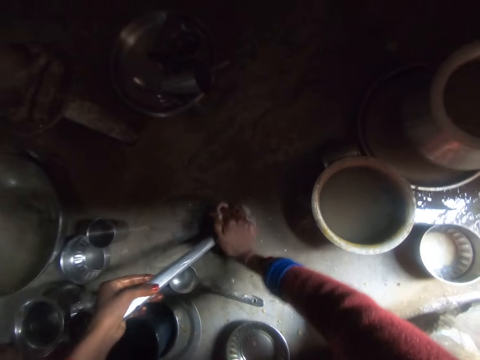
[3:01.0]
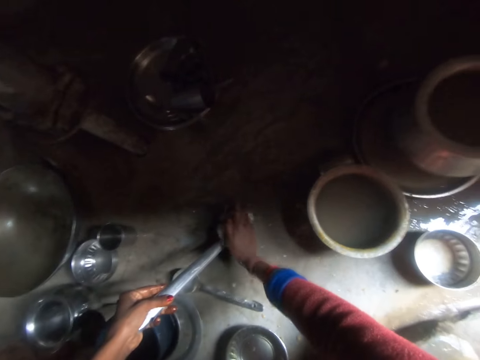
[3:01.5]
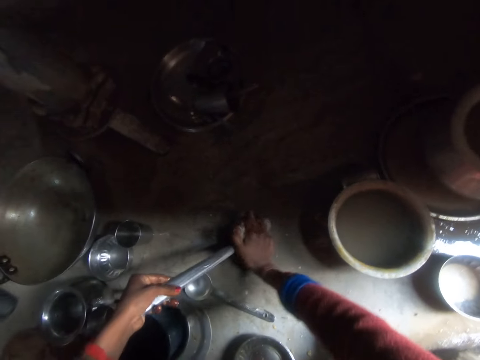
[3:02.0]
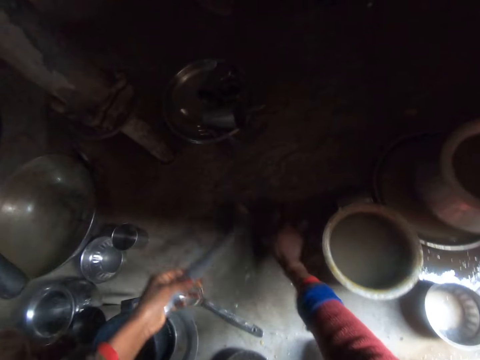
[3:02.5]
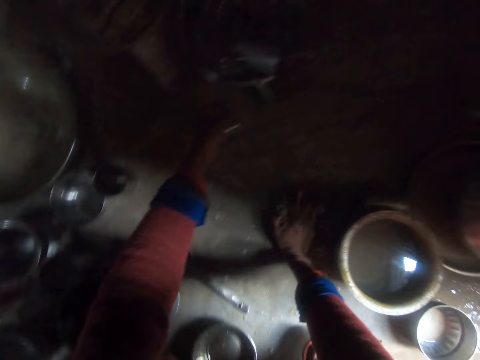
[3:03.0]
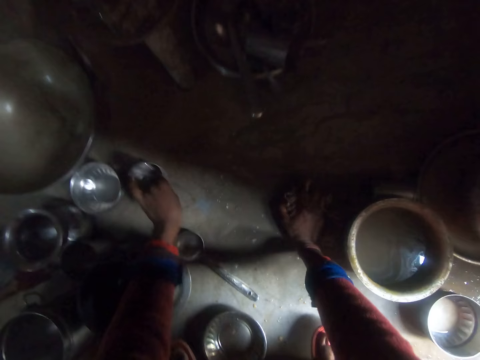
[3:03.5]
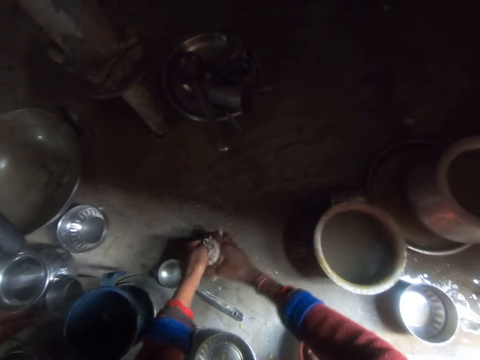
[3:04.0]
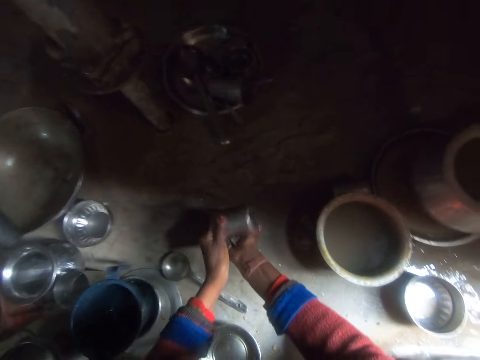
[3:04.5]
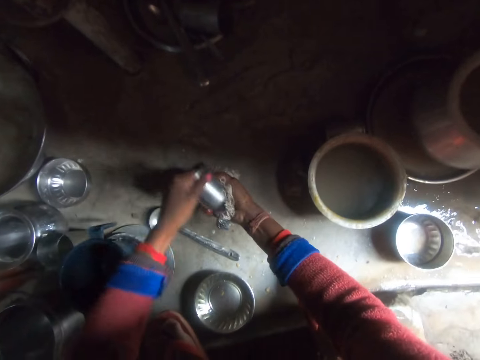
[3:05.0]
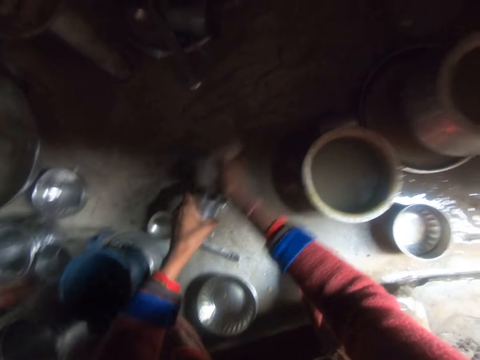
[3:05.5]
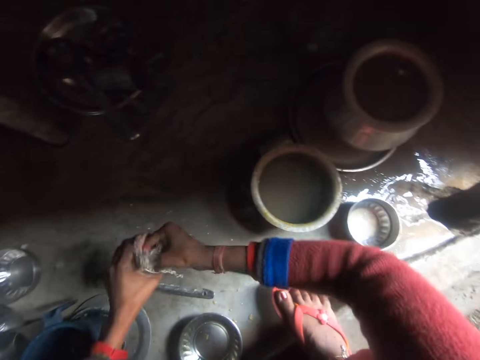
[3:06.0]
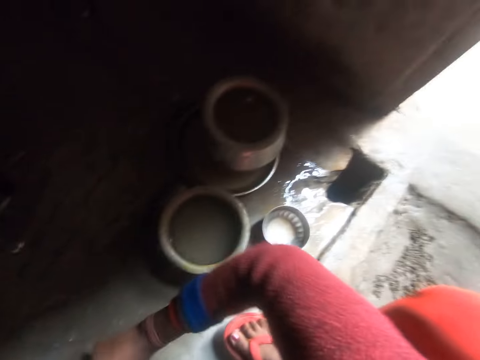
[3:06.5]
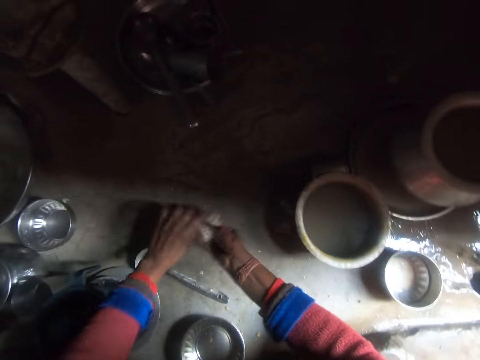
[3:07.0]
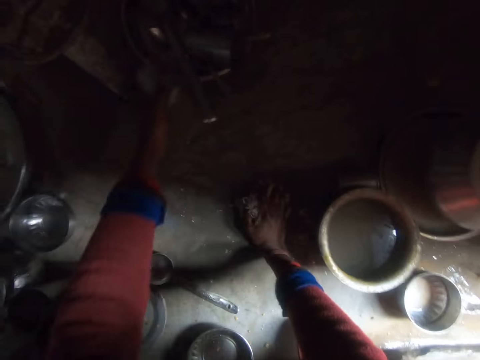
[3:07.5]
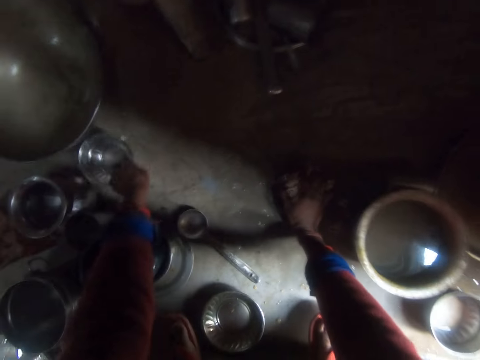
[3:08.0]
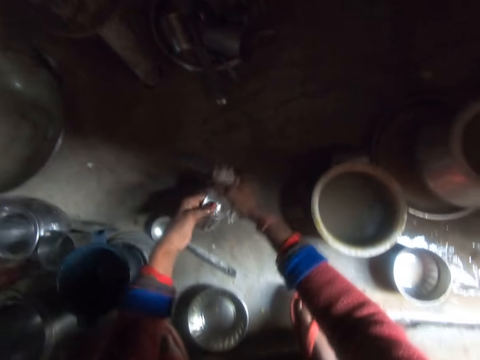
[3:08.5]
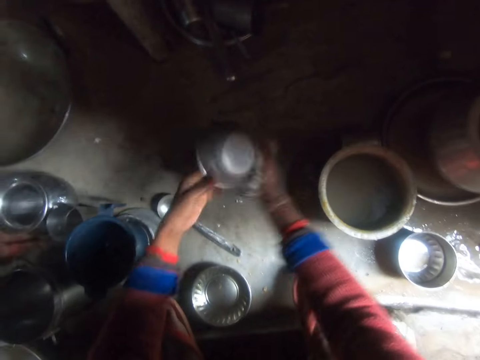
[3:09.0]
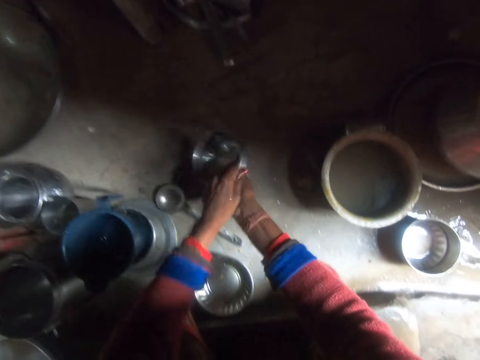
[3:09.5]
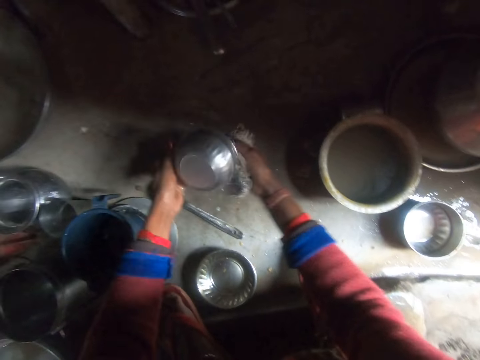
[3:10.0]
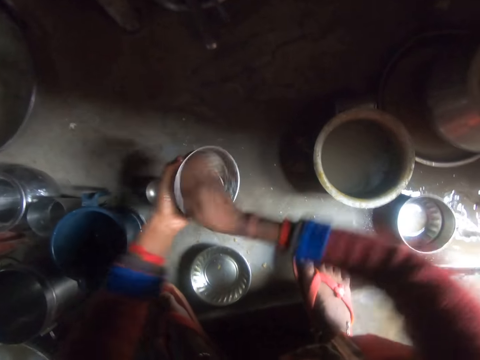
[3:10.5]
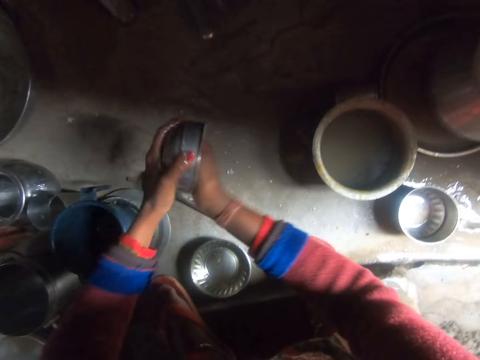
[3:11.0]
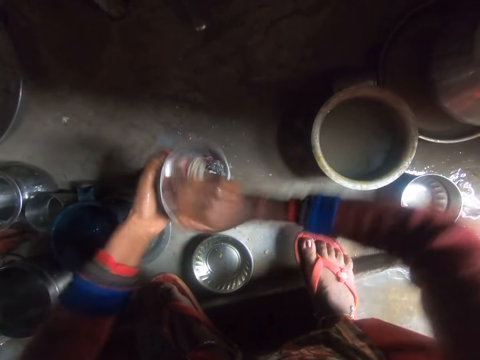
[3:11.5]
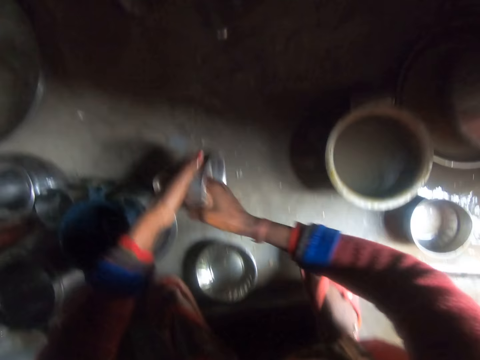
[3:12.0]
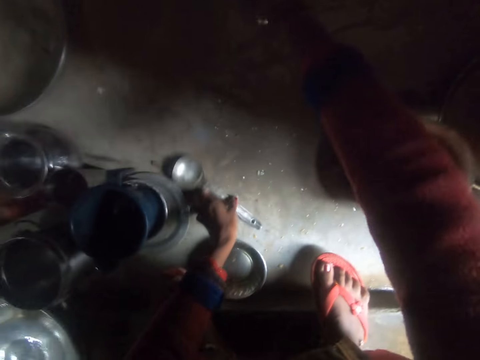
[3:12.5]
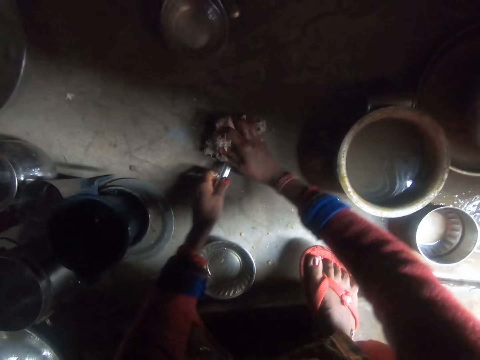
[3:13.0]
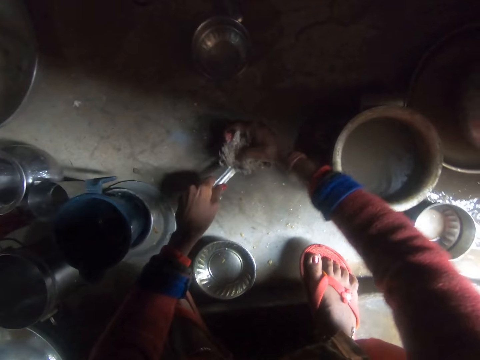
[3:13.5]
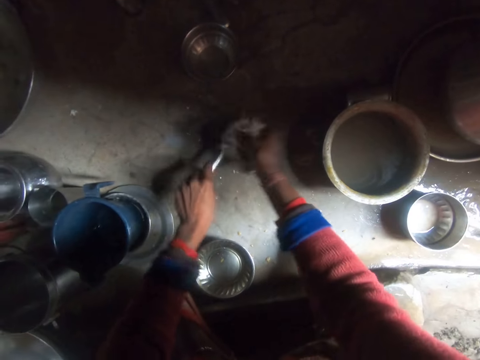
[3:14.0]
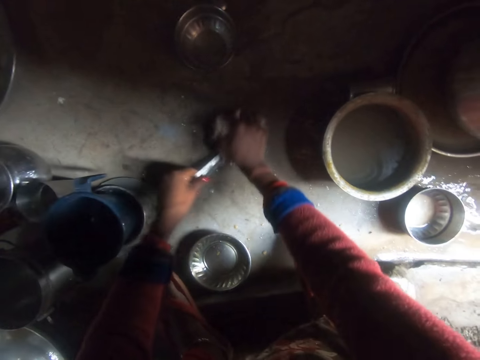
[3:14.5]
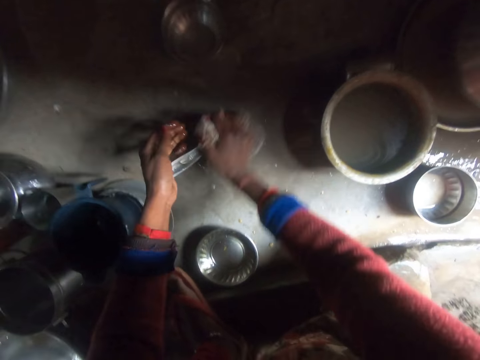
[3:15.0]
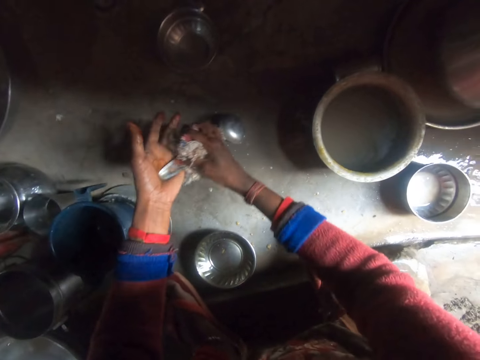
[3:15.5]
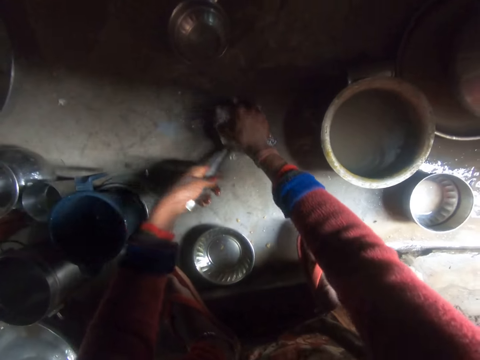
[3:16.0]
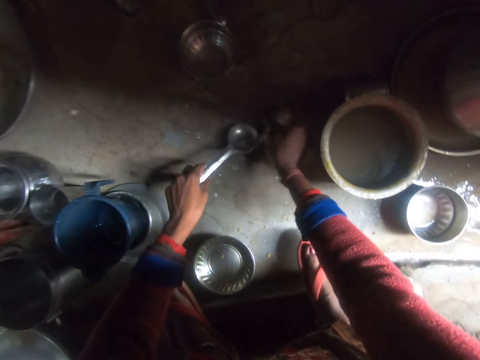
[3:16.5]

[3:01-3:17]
The camera wearer drops the serving spoon. They pick up a cup, wash the cup, and drop the cup. They pick up a bowl, wash the bowl, and drop the bowl. They wash a serving spoon.

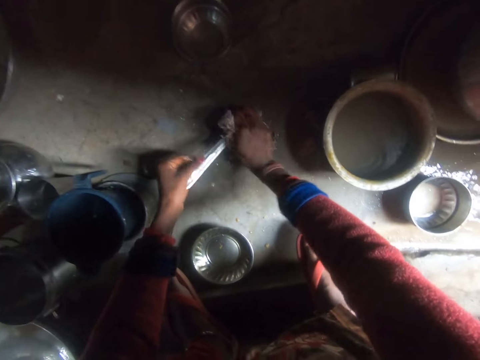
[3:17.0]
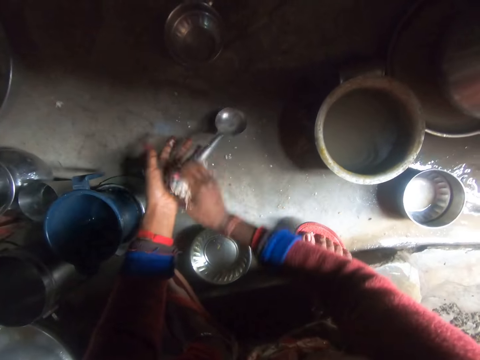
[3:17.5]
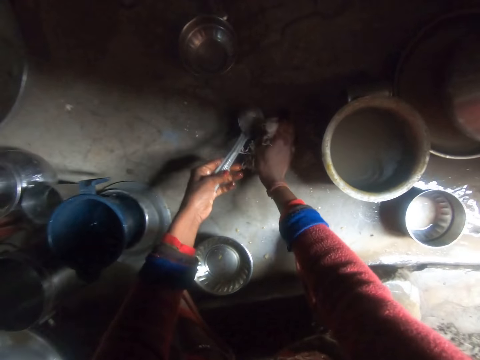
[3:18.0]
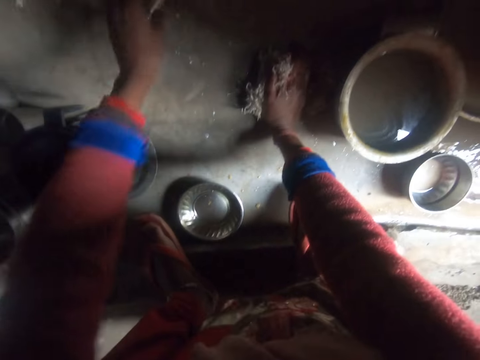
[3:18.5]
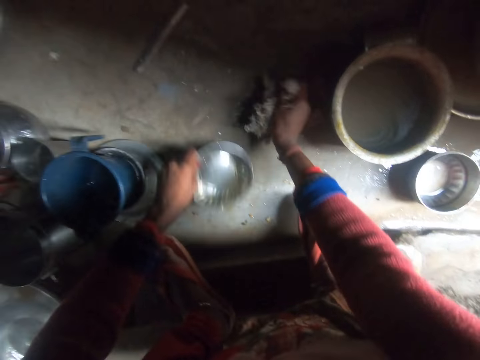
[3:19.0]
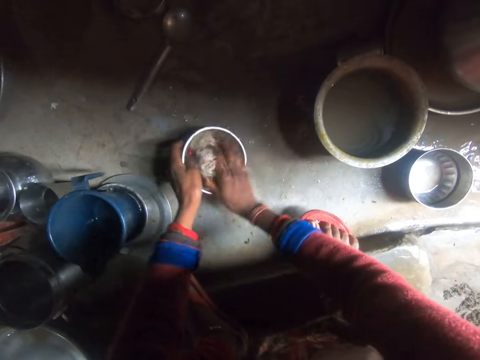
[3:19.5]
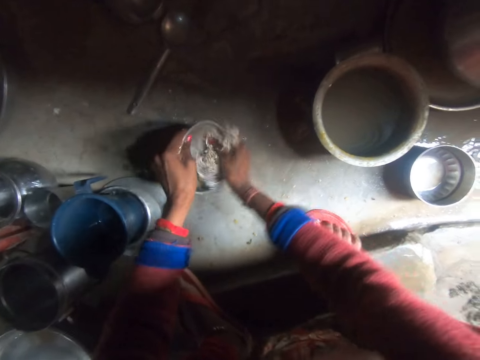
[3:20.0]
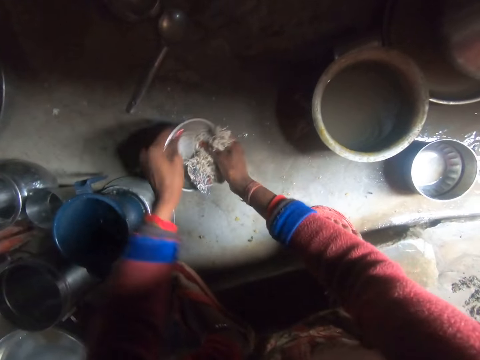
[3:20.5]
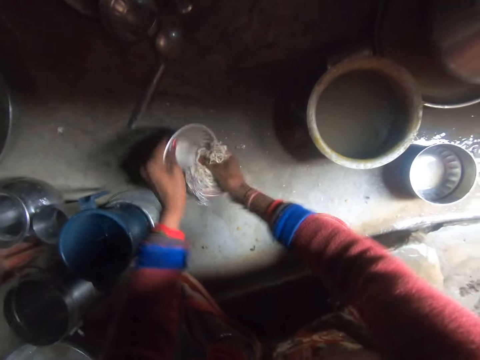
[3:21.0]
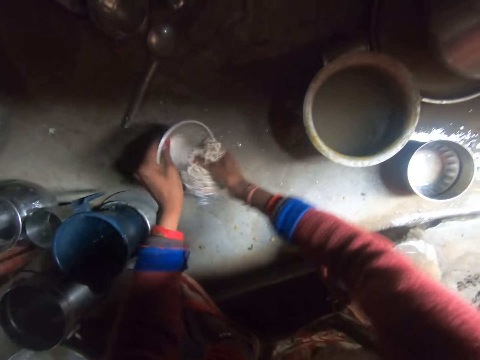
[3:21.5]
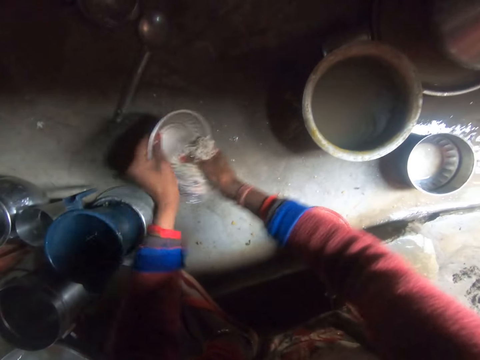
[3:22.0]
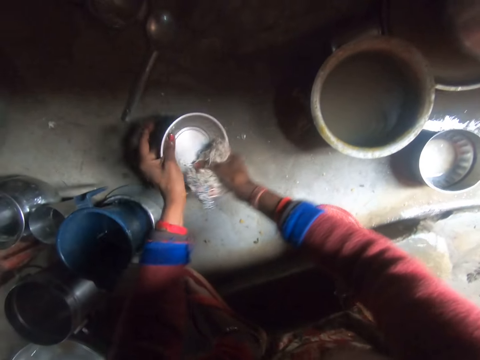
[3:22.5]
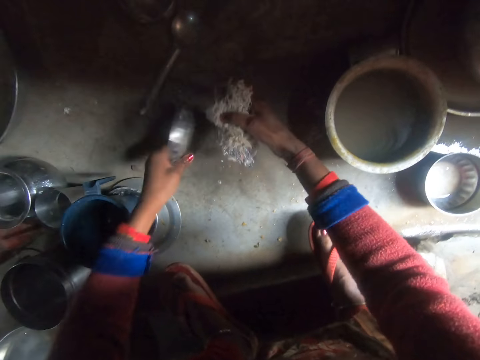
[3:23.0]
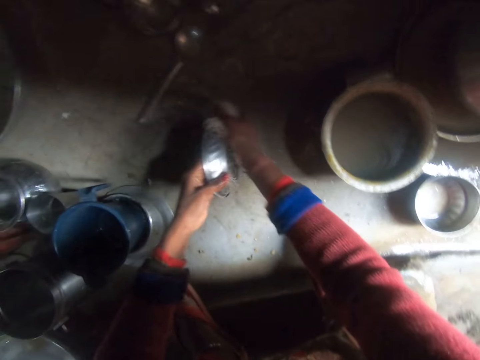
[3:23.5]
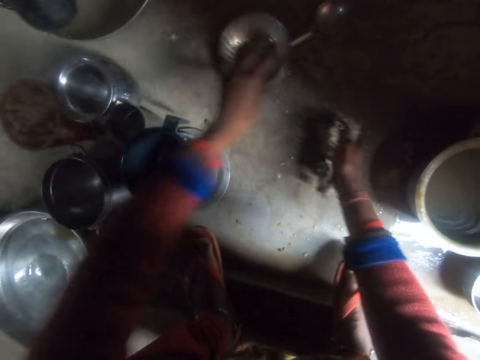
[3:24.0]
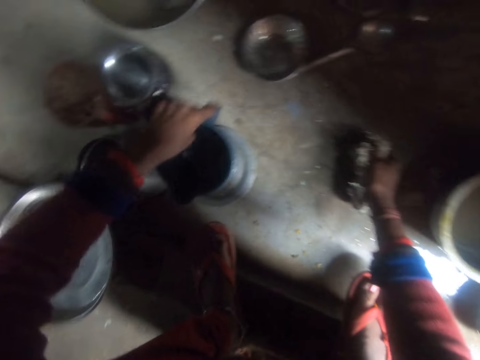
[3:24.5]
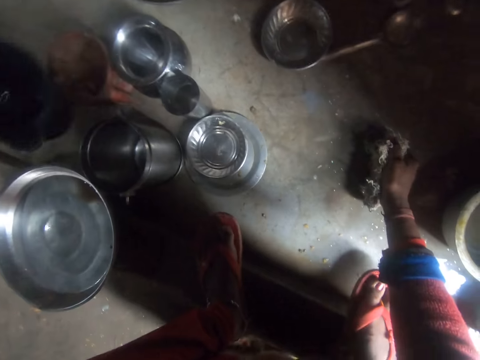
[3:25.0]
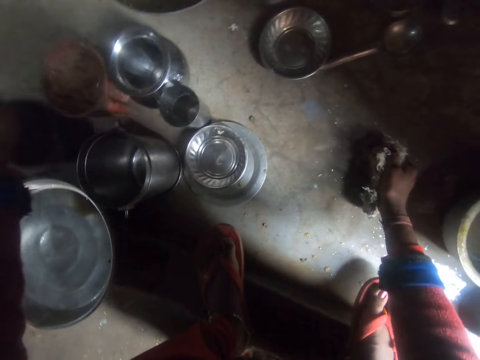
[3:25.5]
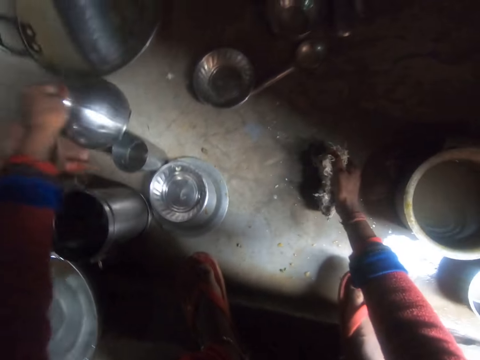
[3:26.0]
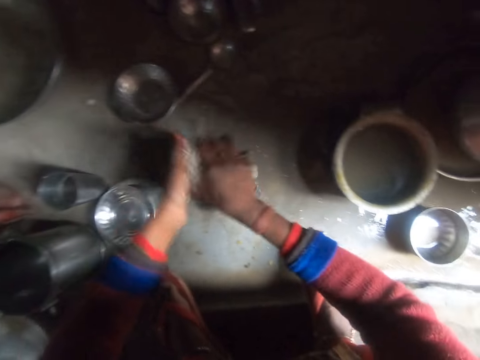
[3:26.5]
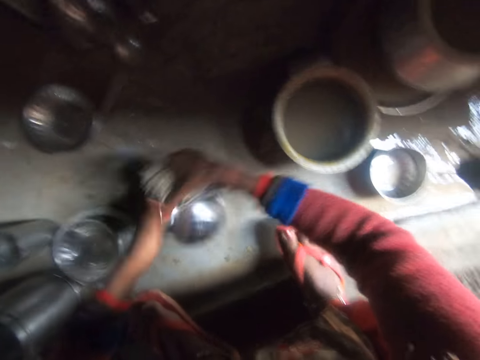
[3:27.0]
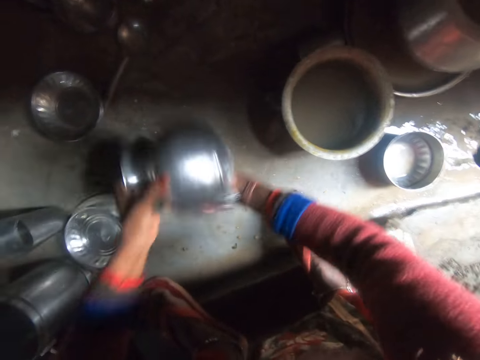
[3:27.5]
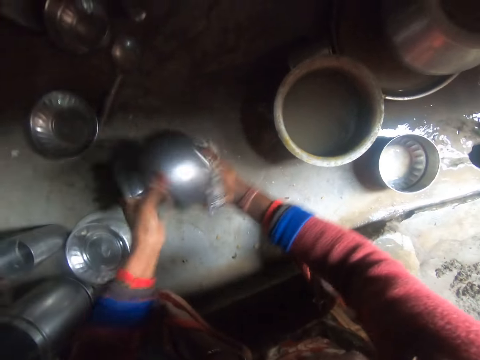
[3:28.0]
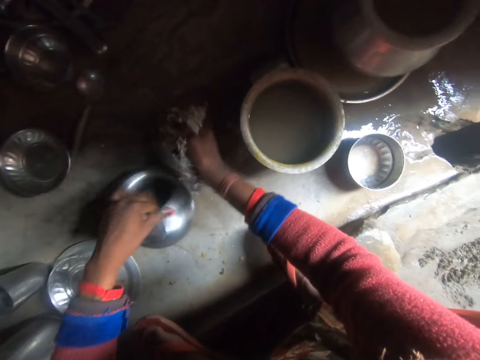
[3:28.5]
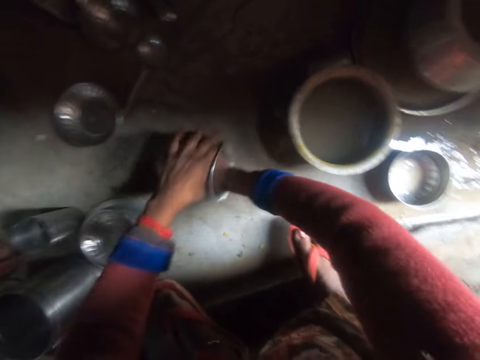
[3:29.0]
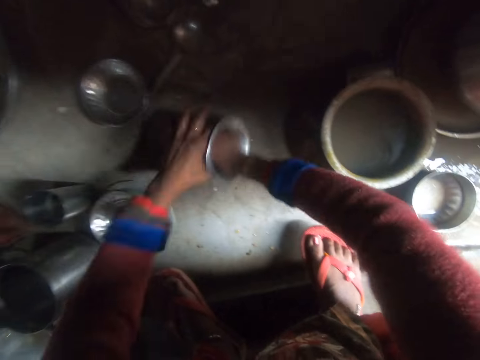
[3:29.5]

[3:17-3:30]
The camera wearer drops the serving spoon. They pick up another bowl, wash the bowl, and drop the bowl. They pick up the plastic bowl aside. They drop the plastic bowl. They pick up the stainless pot and wash the stainless pot.
